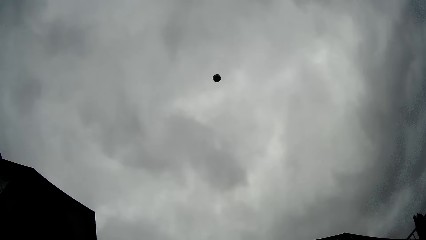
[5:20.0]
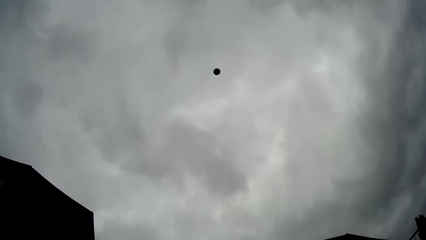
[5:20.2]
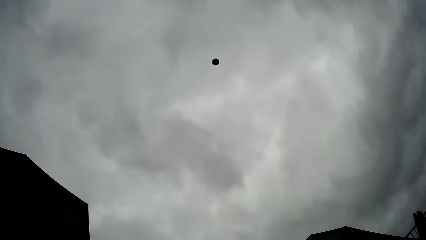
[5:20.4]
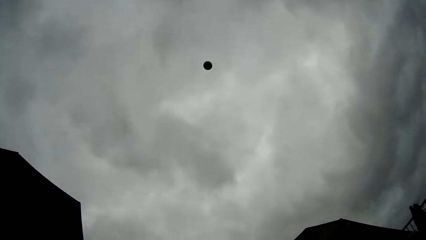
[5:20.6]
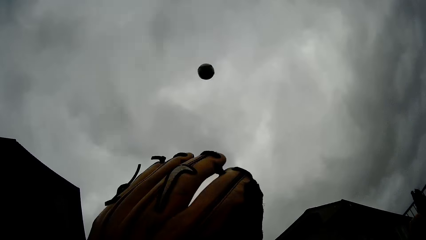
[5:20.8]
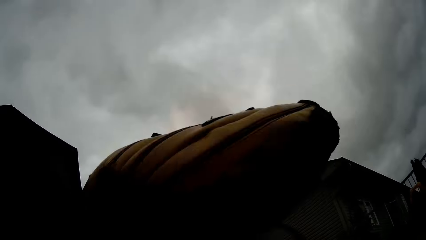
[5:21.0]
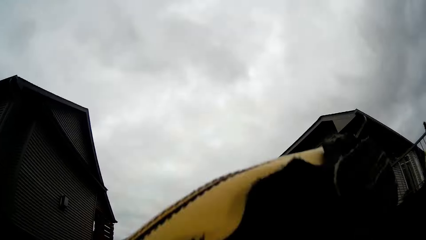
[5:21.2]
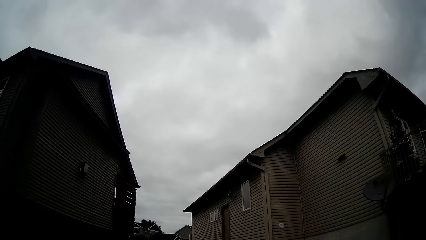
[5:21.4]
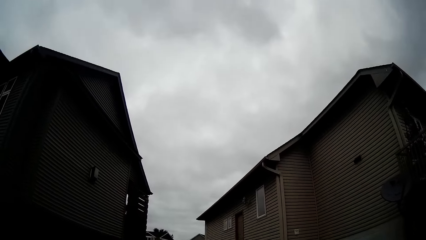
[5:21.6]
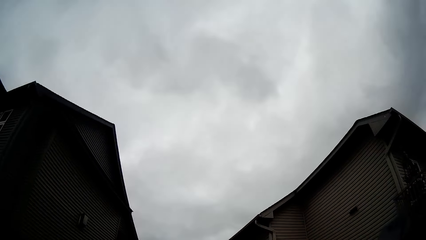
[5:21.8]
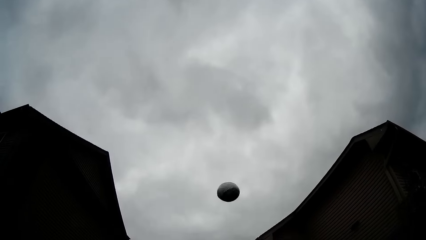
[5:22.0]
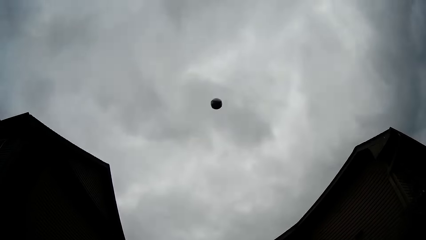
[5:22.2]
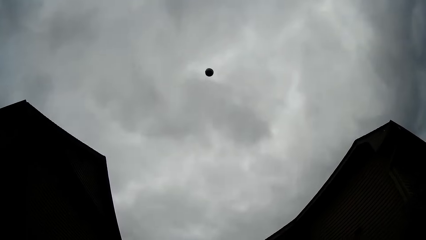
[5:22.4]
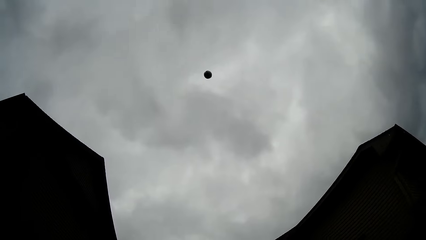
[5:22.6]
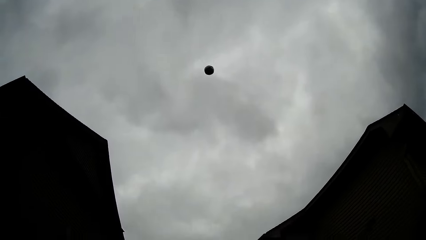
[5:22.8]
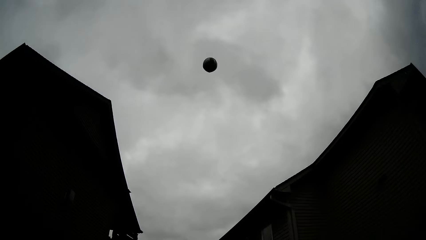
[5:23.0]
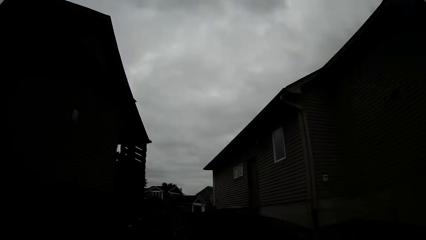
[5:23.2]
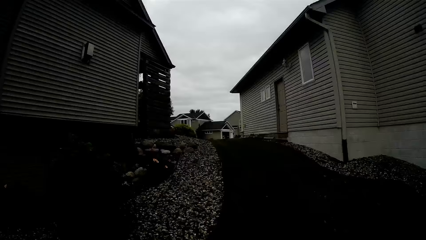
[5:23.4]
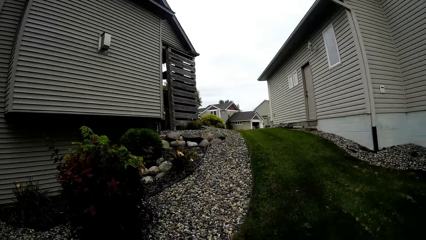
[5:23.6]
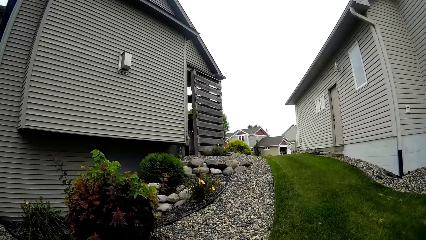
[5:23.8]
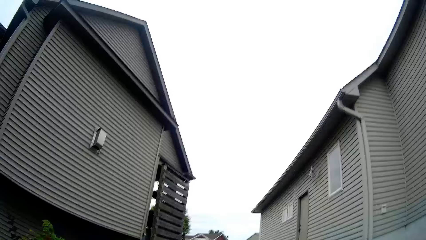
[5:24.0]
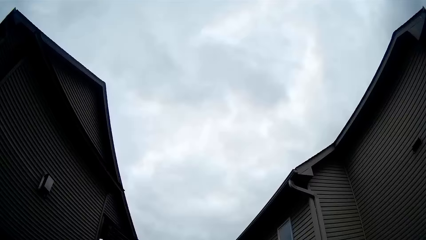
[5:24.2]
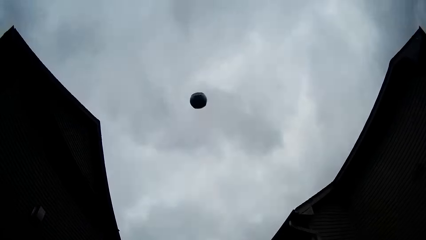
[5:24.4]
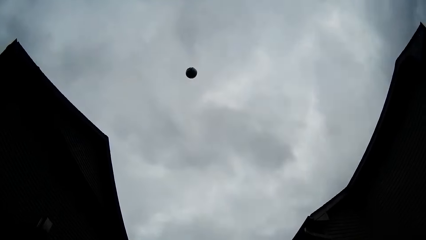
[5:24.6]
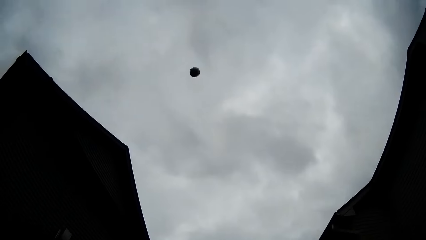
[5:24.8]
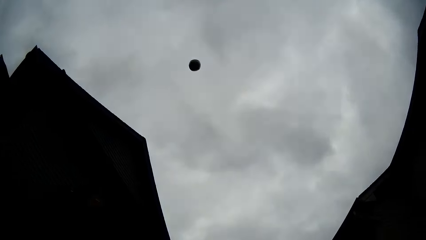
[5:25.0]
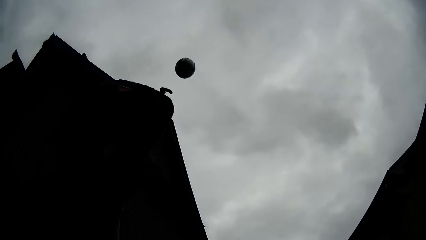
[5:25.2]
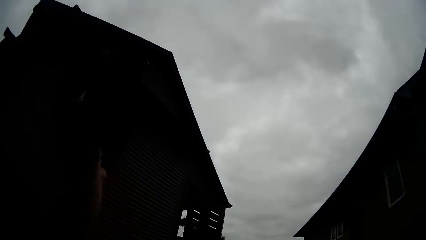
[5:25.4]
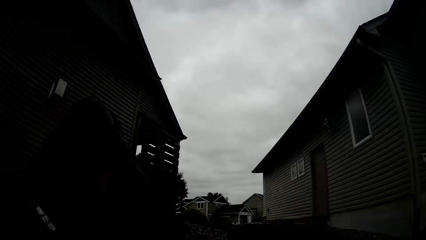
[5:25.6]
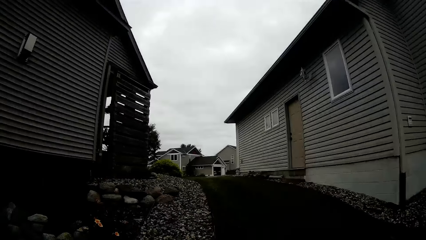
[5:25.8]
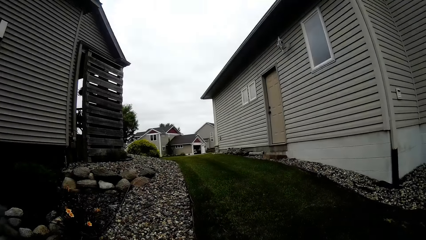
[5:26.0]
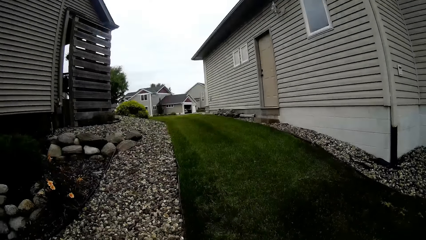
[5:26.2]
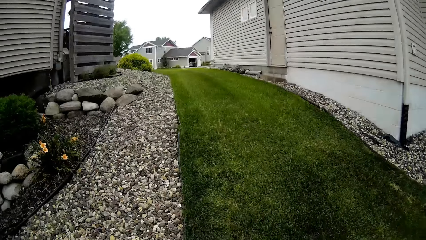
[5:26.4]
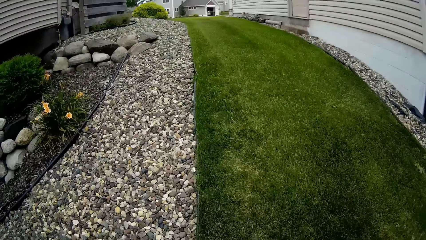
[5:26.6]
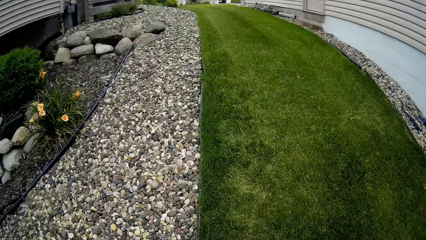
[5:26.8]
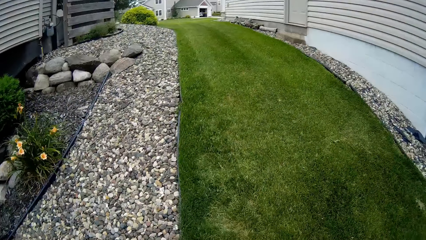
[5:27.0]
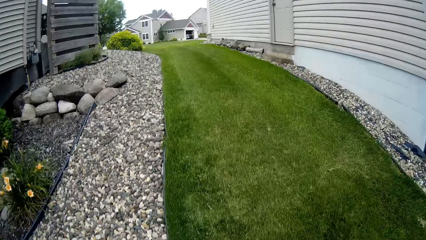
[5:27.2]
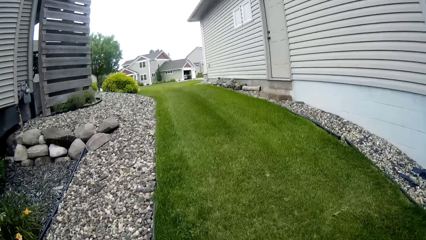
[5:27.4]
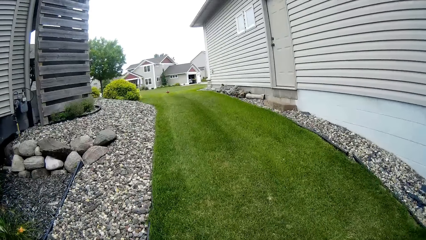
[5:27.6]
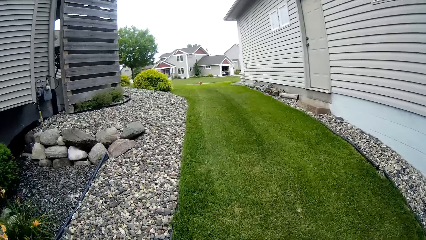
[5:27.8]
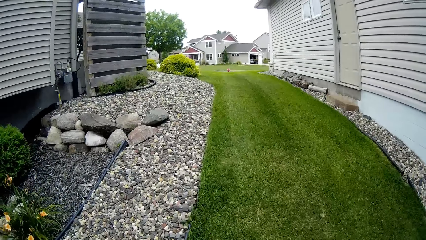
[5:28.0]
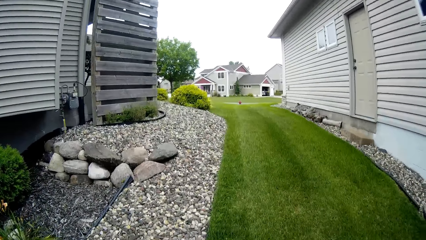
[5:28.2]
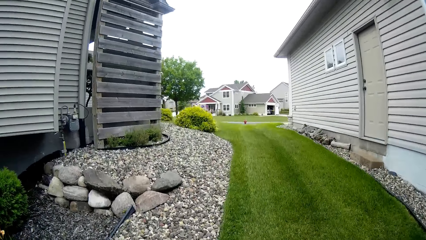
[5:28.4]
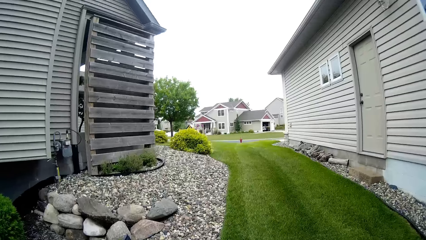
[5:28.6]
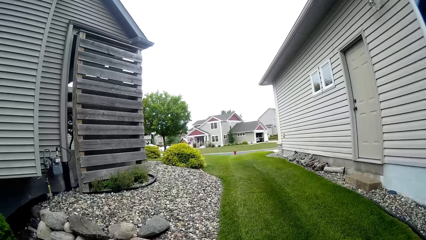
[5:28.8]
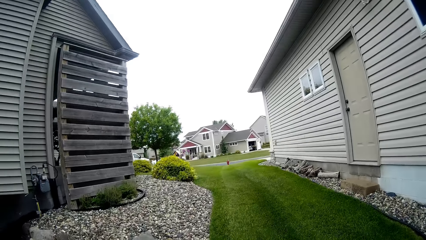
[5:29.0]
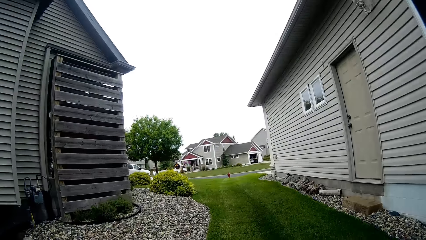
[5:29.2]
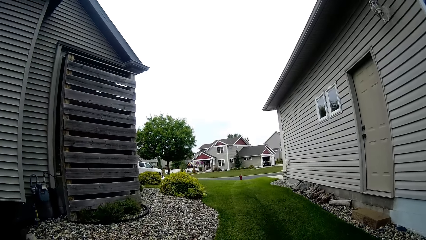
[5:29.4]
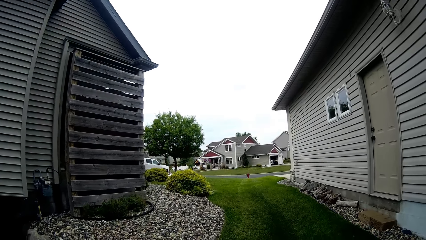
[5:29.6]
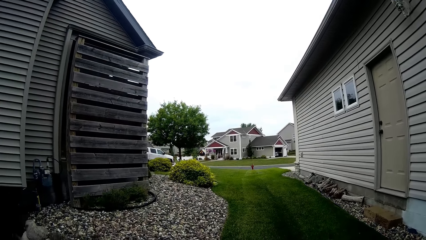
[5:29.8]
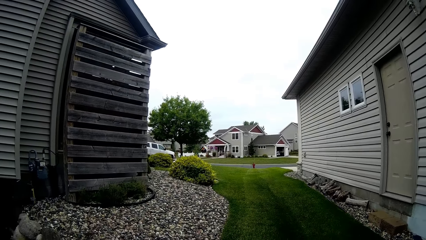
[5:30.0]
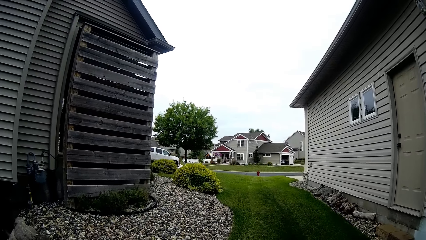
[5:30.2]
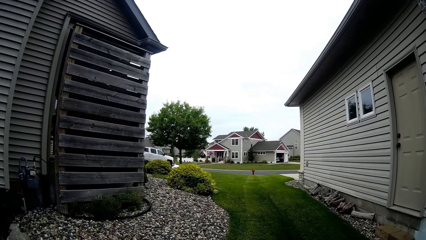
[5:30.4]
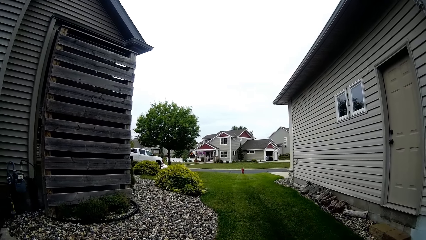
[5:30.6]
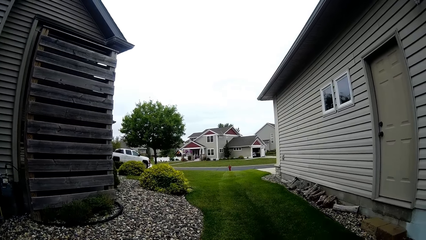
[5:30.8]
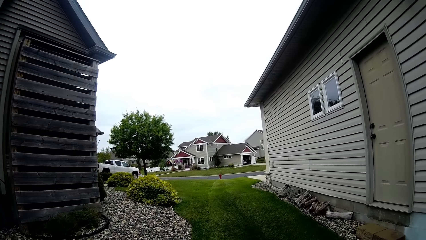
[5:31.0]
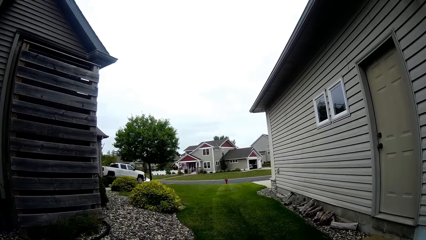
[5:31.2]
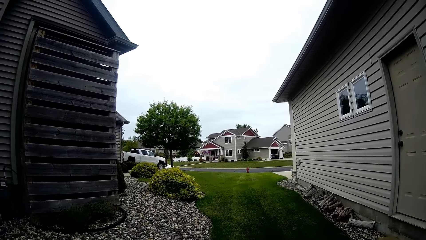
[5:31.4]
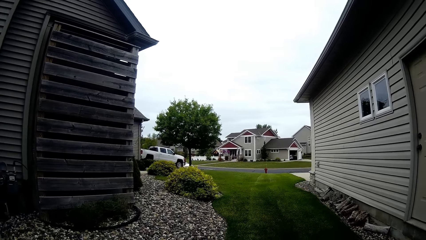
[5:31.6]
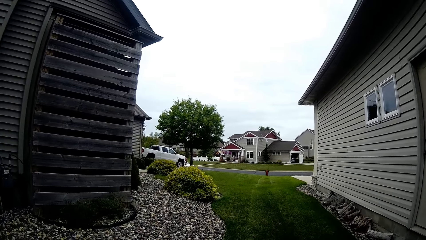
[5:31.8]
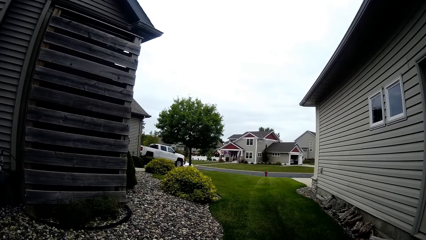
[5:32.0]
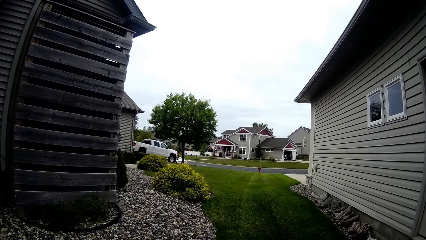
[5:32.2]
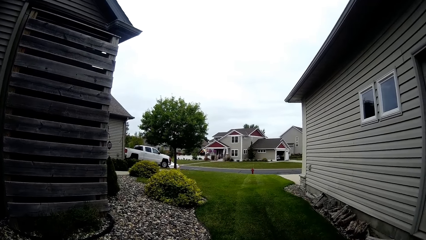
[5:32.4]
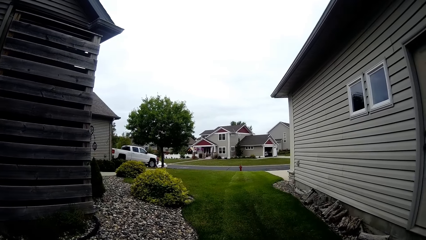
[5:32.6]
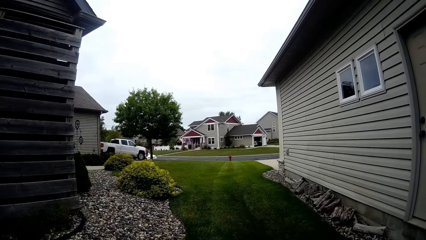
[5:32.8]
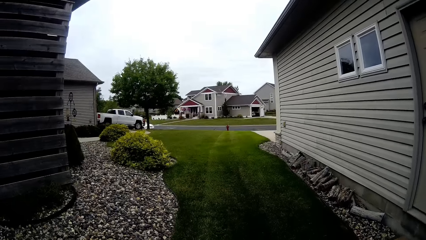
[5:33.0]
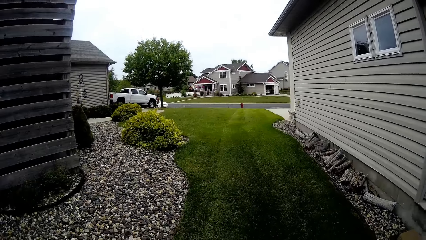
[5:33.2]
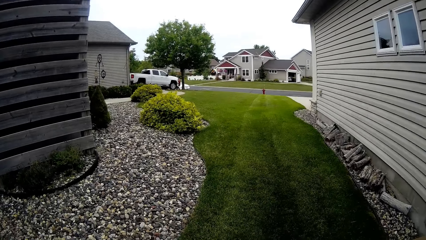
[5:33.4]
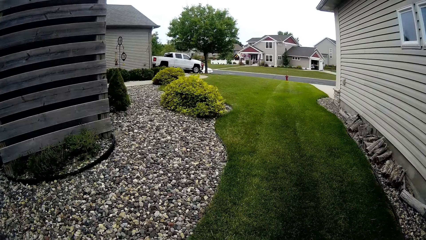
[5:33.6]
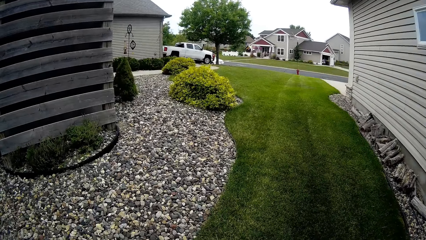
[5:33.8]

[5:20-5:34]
The camera wearer throws the ball up in the air. They catch the ball. They throw the ball up in the air. They catch the ball. They throw the ball up in the air. They catch the ball. They walk around the compound.

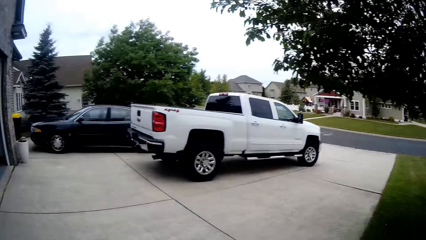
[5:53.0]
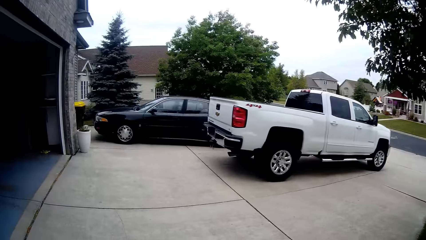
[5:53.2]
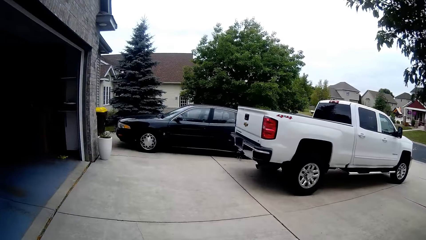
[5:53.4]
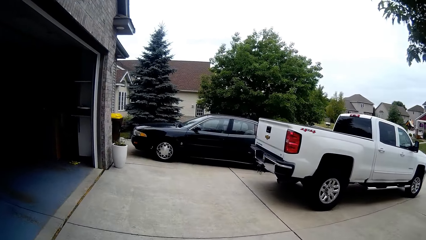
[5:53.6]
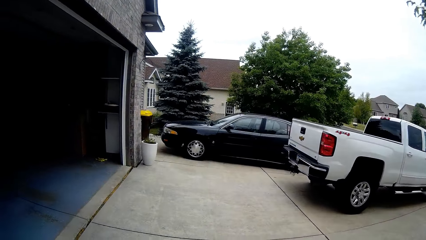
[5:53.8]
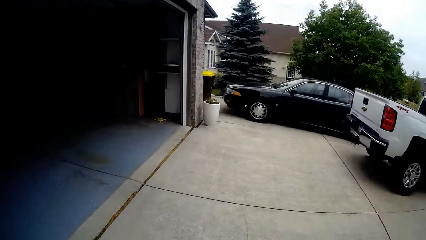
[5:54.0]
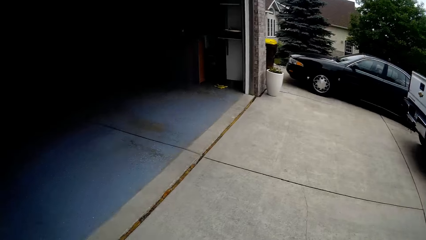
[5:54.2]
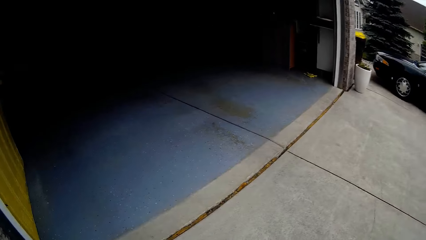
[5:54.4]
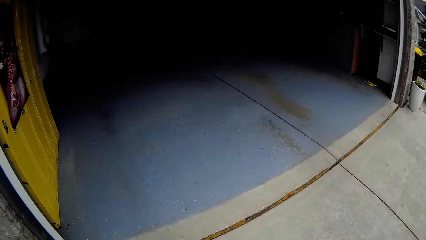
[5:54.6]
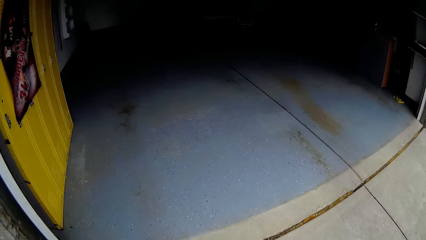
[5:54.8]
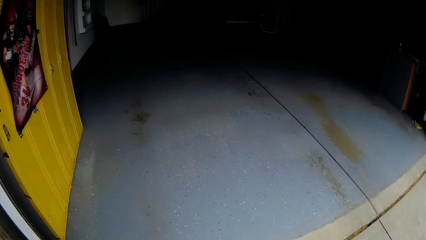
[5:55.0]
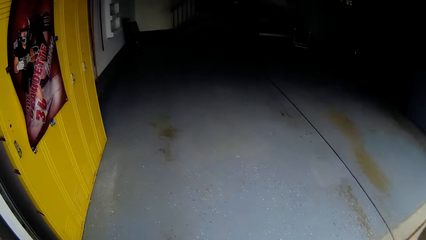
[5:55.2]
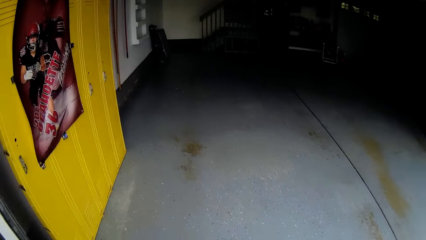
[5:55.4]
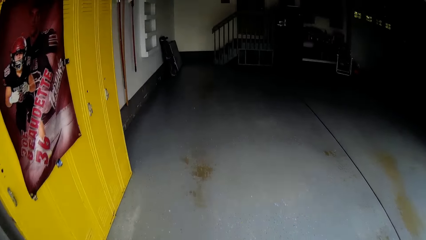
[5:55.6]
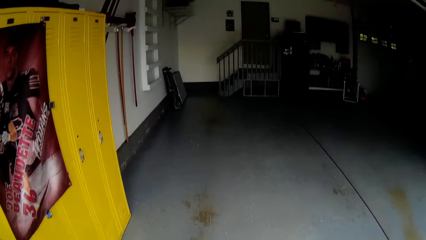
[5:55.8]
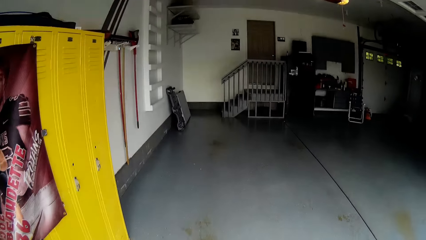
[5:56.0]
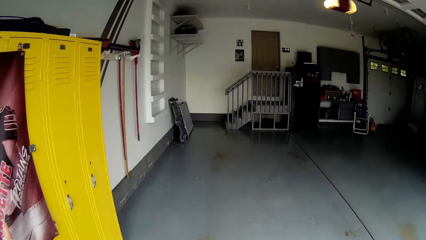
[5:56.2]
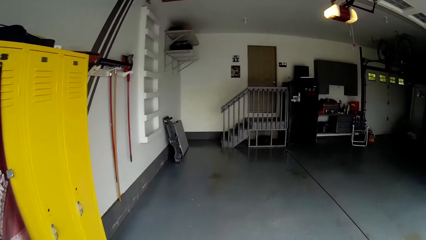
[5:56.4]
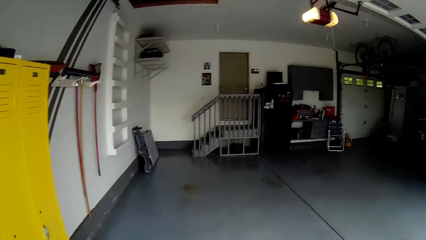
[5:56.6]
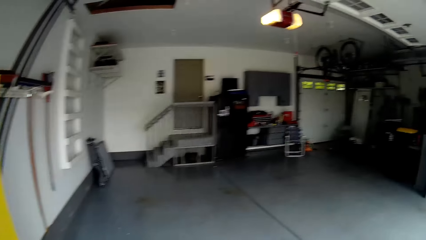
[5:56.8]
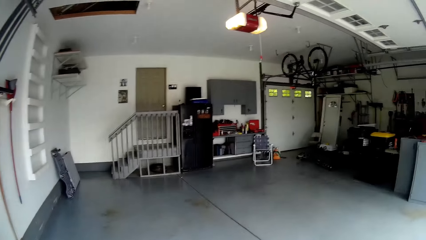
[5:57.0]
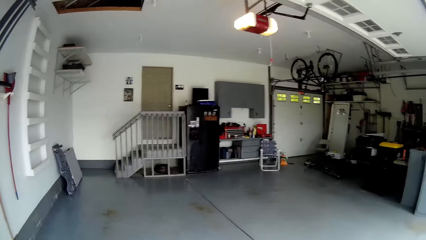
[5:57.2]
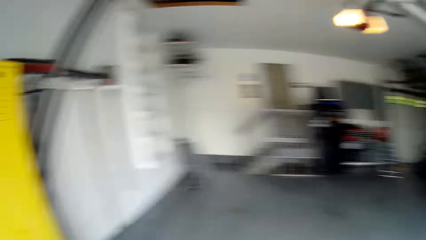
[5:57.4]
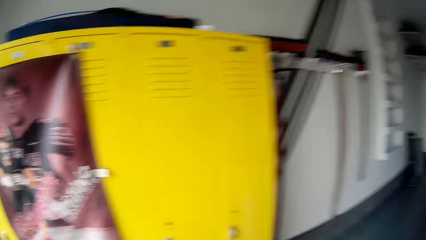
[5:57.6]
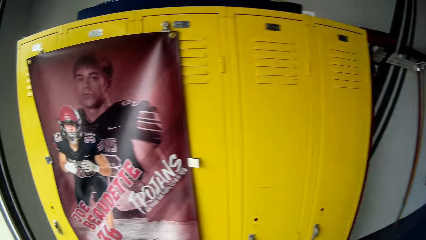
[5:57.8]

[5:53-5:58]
The camera wearer walks in the house.
